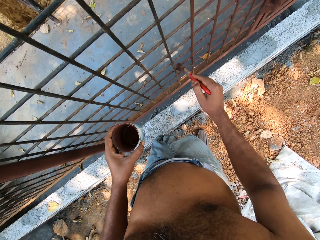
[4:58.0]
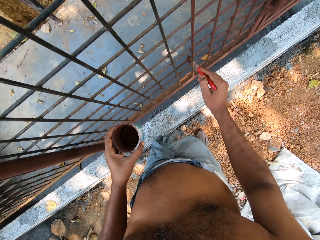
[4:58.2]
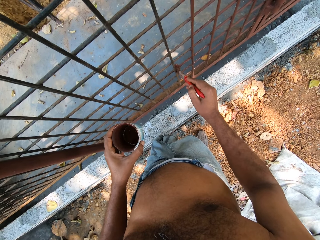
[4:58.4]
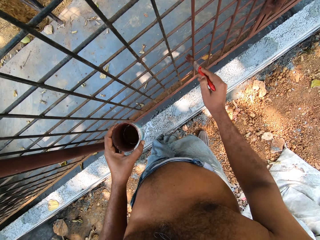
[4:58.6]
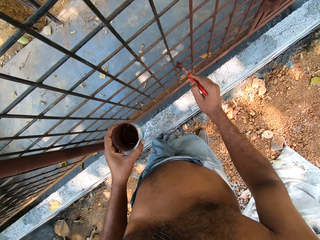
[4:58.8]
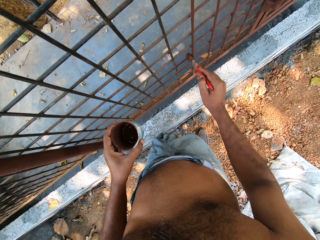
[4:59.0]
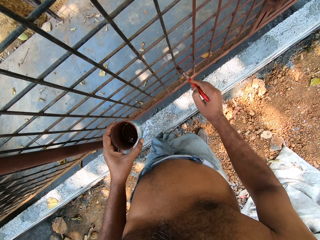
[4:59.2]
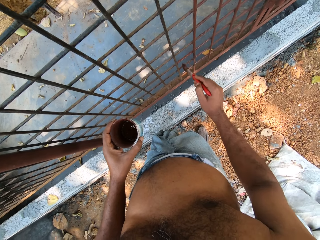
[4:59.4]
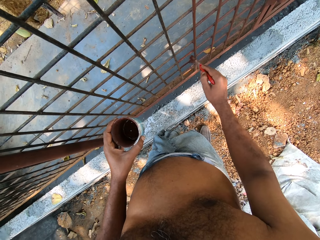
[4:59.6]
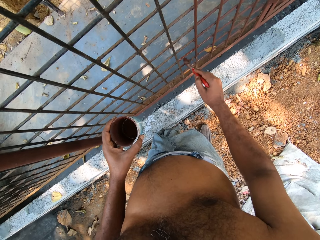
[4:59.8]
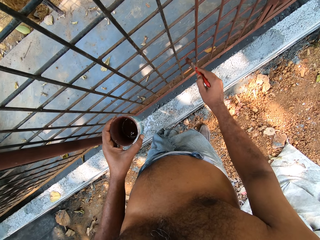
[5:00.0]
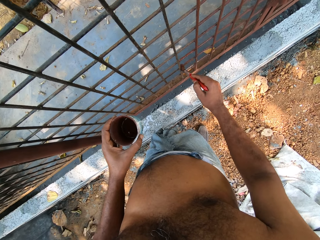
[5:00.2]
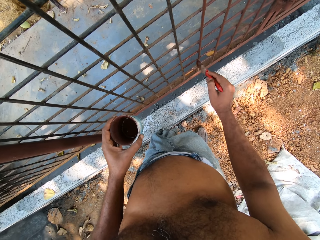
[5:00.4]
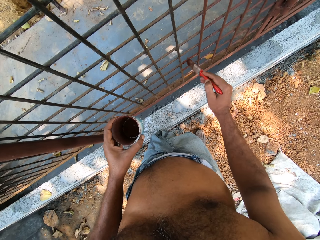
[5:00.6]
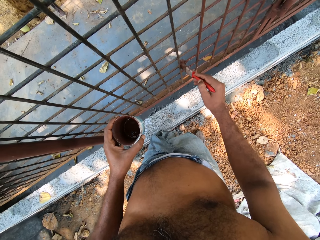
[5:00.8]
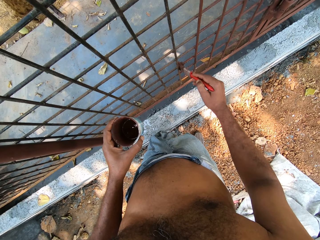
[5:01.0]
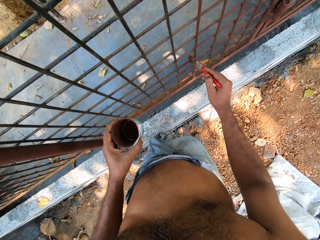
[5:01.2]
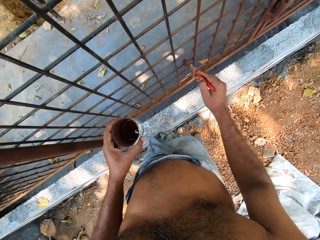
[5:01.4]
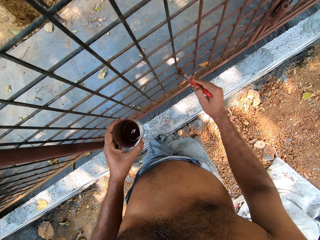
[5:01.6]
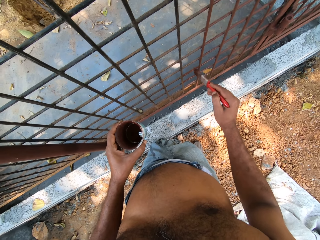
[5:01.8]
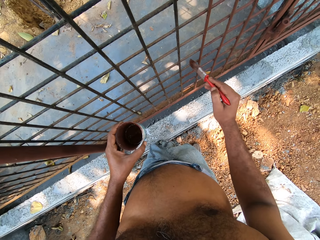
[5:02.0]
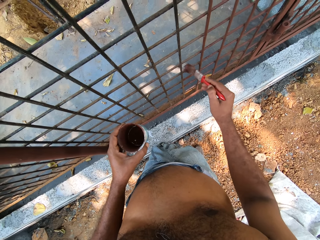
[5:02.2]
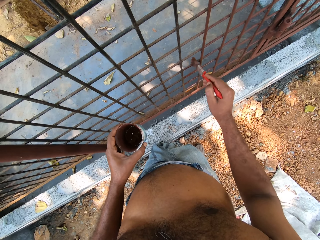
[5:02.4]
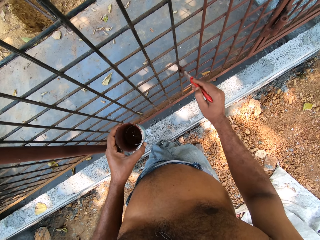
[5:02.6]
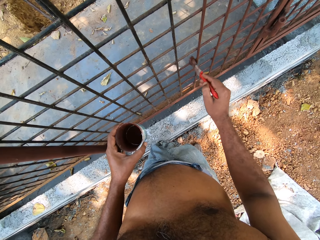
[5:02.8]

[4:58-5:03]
The camera wearer paints a metal structure with a paintbrush.

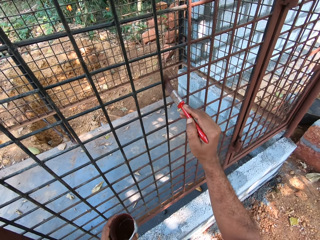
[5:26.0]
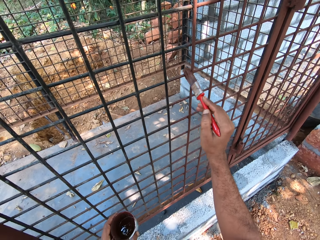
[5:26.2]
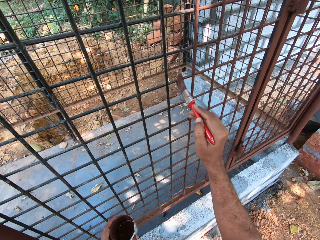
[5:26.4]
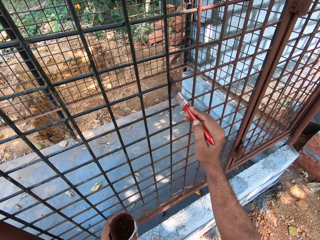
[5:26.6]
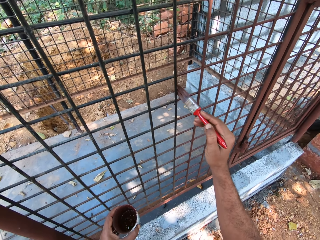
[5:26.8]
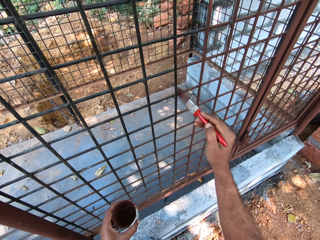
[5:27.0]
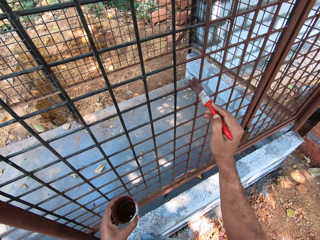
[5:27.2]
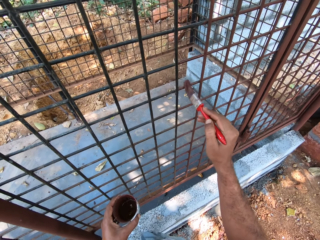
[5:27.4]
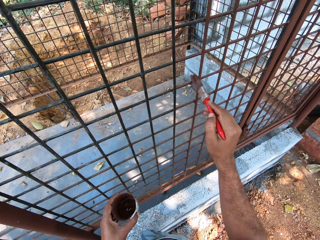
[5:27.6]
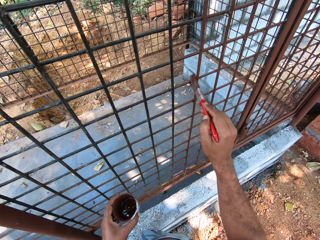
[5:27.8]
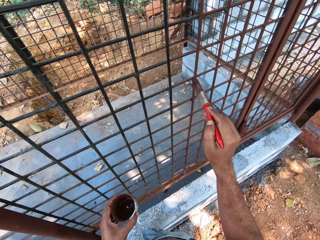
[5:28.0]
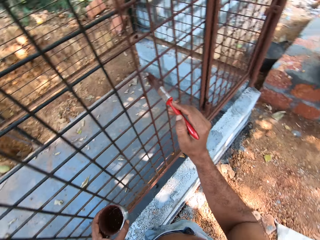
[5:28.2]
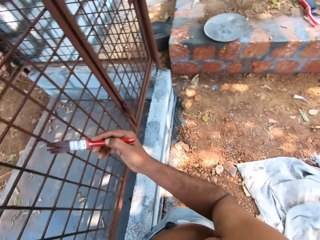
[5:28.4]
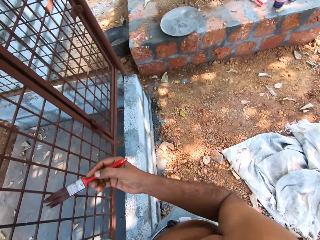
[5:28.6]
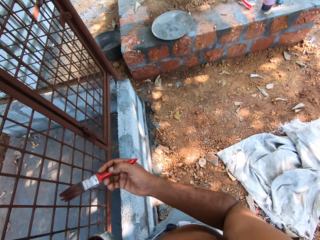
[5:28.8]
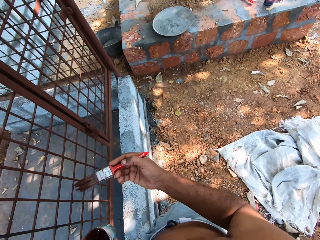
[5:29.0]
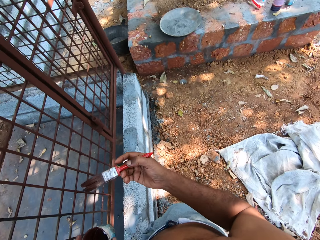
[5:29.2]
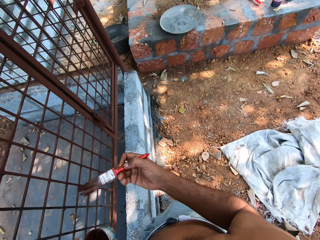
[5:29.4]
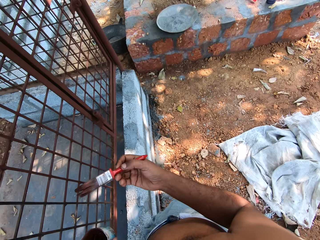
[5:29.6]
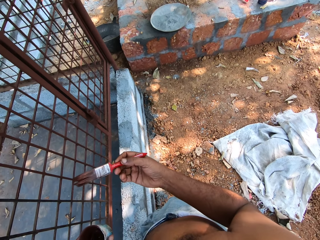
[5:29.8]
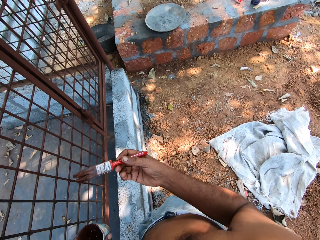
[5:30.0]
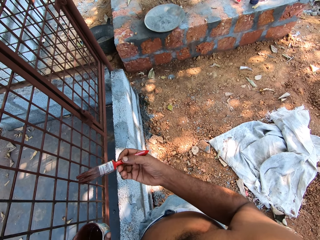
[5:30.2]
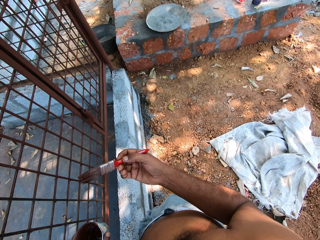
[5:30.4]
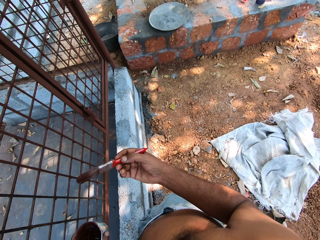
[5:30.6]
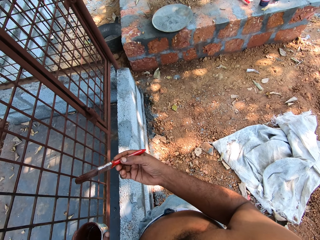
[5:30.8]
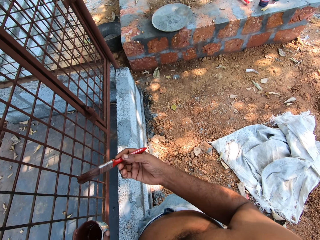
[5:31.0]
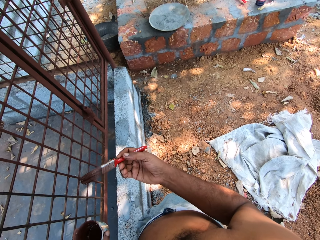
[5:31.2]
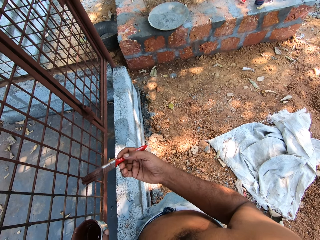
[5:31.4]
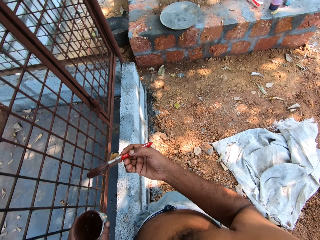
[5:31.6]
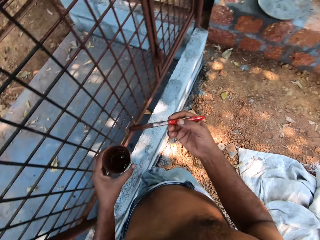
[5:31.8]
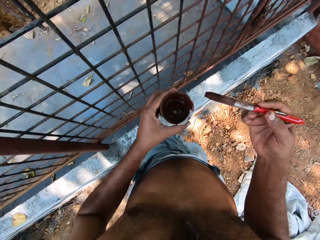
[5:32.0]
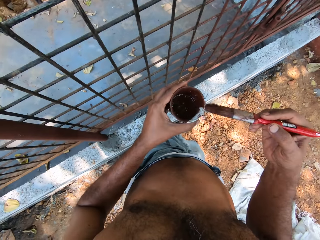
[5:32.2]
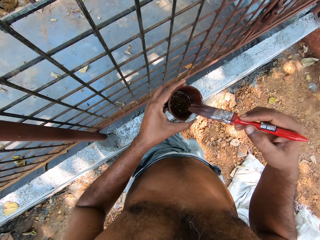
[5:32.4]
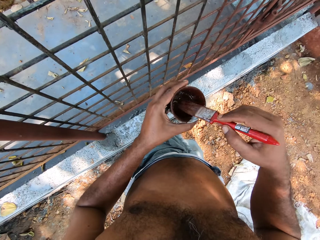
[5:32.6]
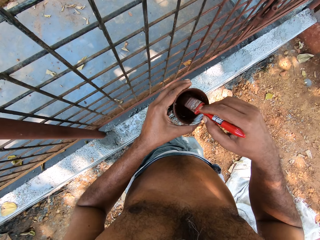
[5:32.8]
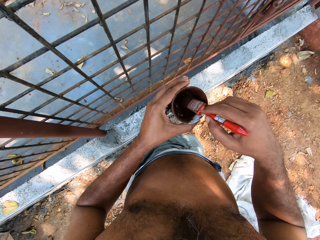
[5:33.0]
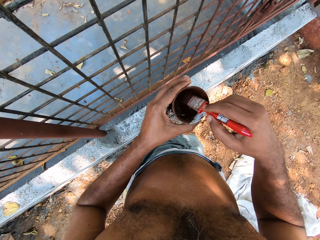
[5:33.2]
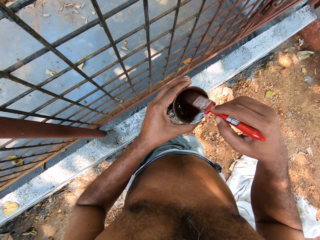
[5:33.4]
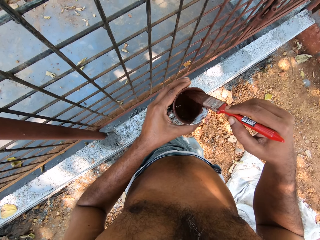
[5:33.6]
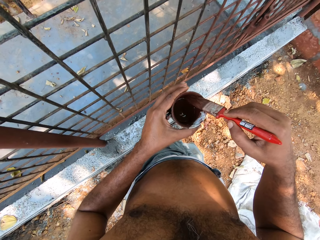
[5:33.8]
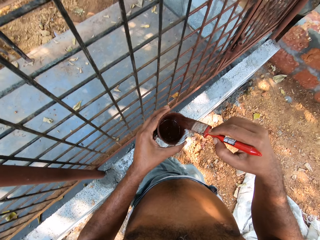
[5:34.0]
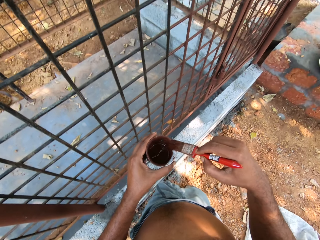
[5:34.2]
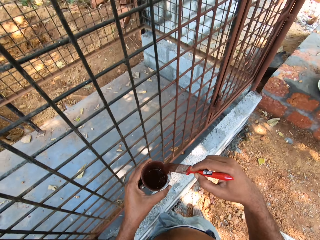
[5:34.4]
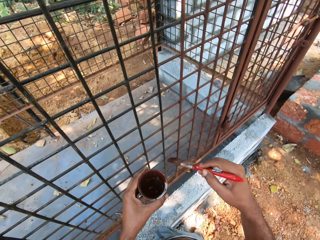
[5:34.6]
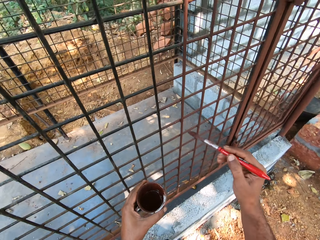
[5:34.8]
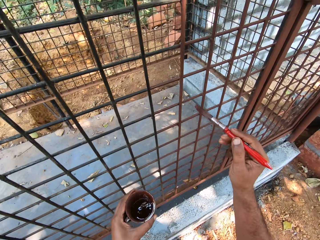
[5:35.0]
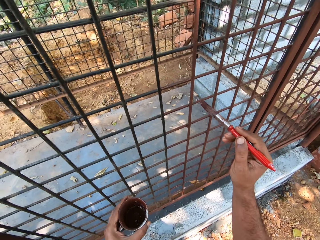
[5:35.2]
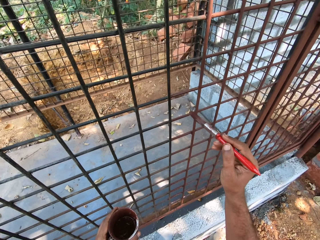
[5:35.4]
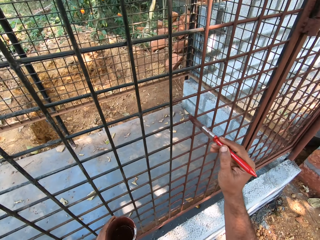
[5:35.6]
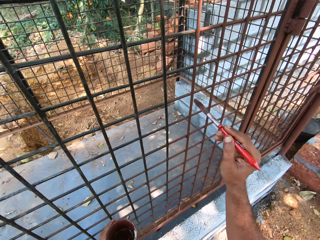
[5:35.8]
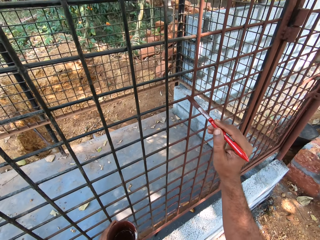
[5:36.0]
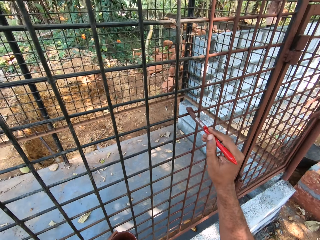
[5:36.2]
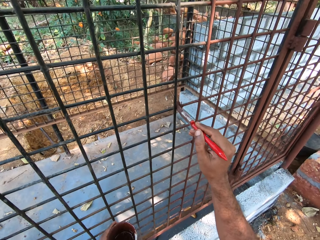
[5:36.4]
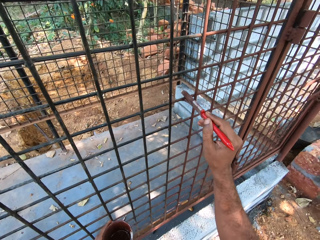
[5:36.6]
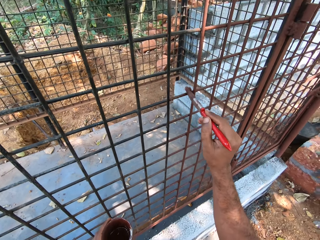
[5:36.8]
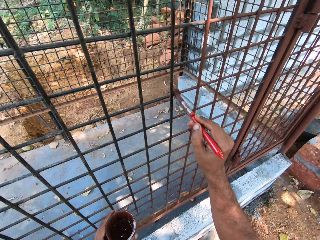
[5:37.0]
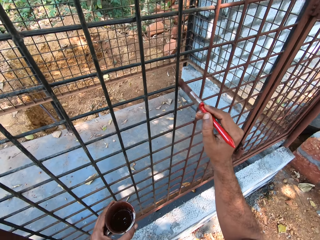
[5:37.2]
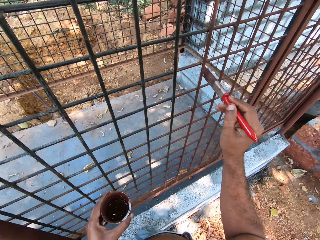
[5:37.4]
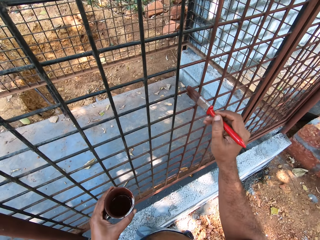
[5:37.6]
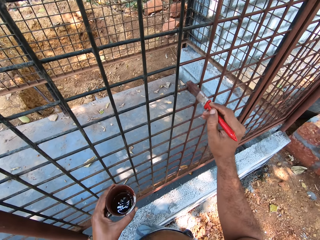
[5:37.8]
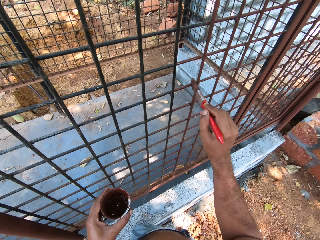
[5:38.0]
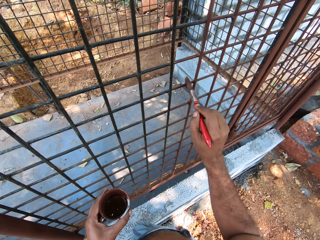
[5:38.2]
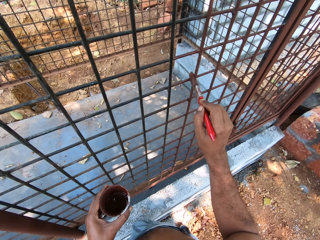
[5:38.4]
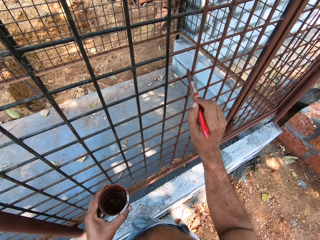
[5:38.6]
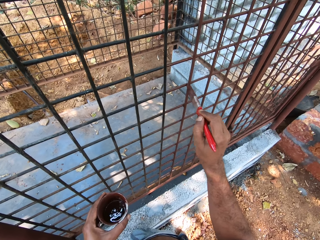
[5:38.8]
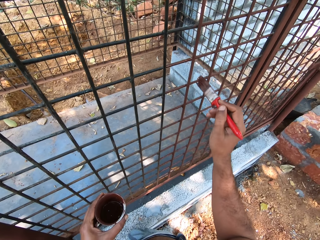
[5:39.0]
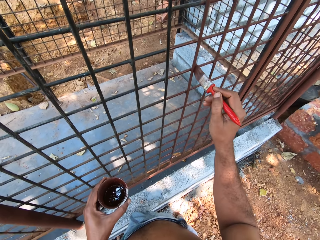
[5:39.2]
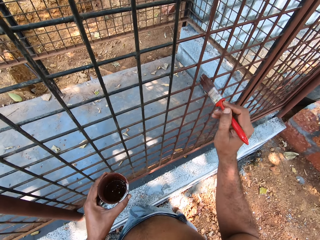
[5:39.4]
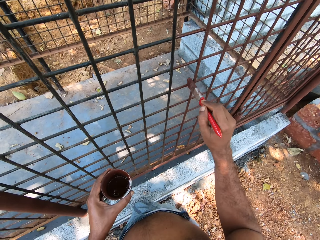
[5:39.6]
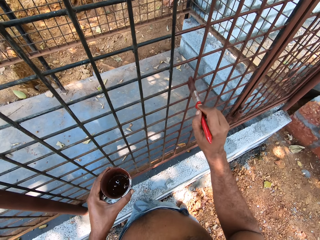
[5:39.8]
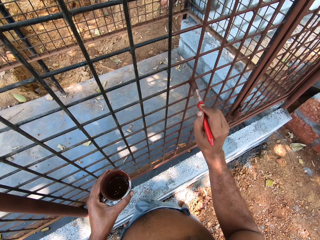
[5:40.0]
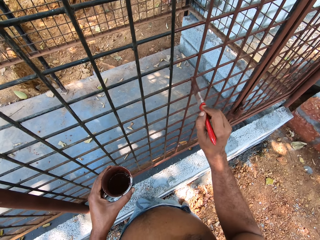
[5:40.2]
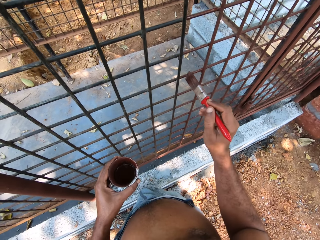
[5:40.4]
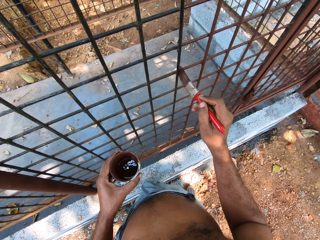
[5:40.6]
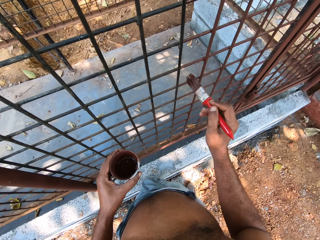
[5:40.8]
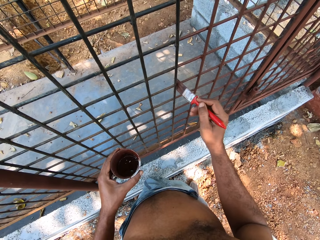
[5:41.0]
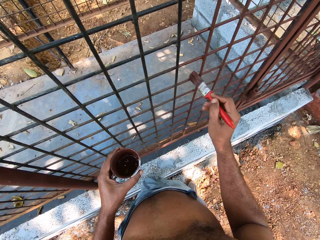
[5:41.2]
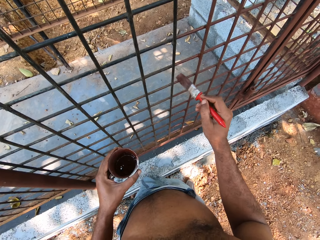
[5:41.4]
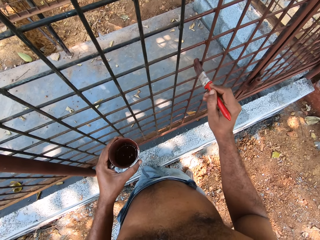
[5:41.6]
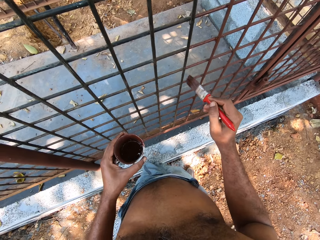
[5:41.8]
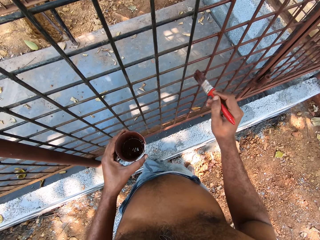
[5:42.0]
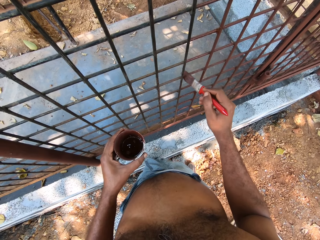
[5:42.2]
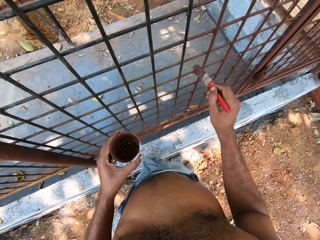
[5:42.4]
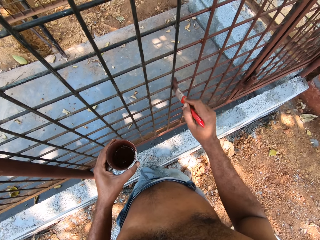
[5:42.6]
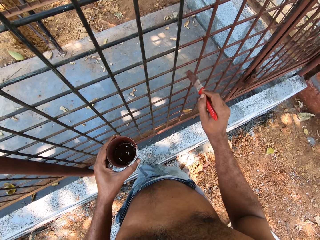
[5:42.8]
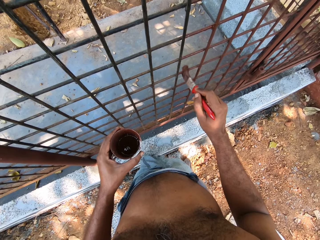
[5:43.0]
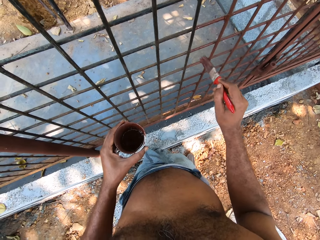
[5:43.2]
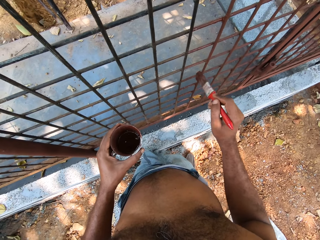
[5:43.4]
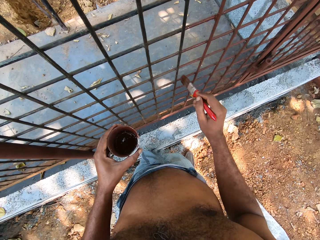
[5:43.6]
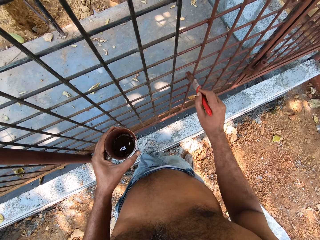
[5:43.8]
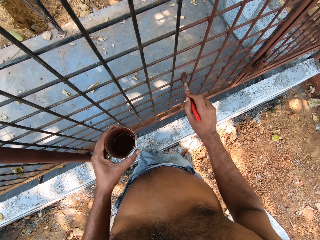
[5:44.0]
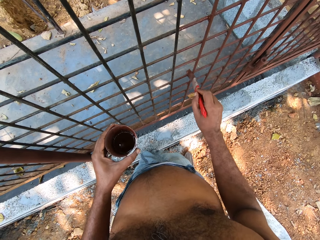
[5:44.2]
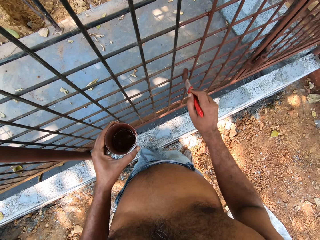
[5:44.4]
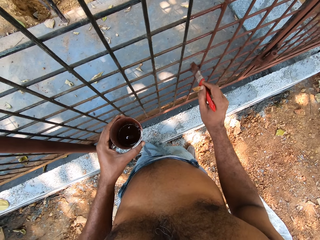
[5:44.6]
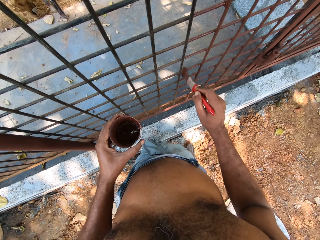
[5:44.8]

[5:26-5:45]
The camera wearer interacts with a man and another man. He dips the paint brush in the tin can of paint with his right hand. He paints the mesh cage with the paint brush in his right hand. A man moves around.
